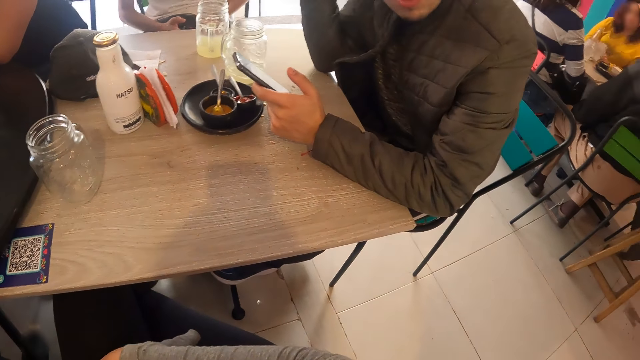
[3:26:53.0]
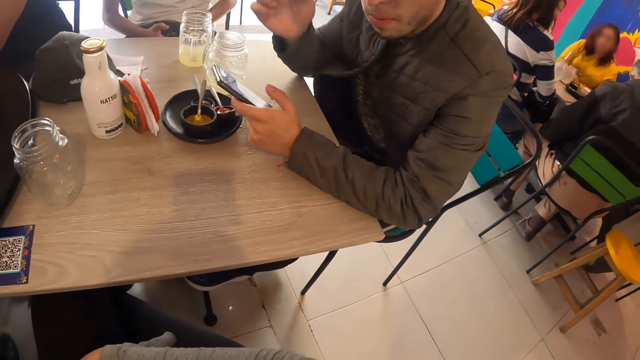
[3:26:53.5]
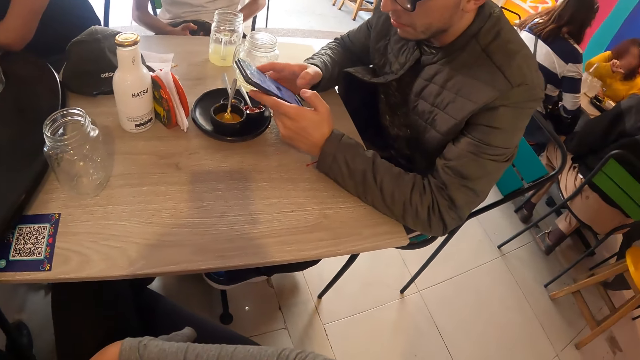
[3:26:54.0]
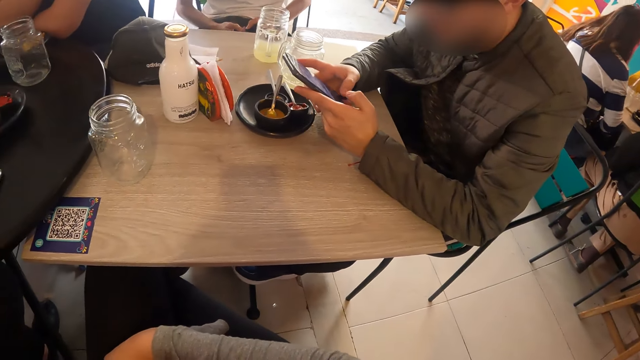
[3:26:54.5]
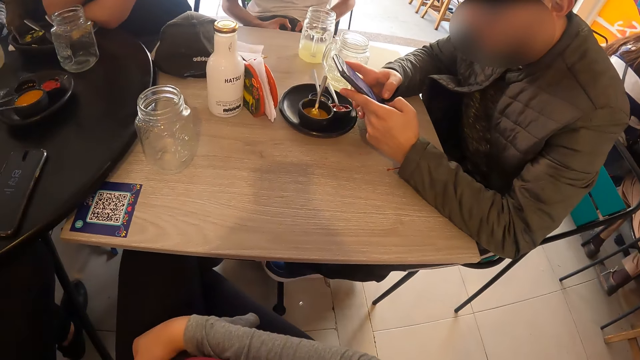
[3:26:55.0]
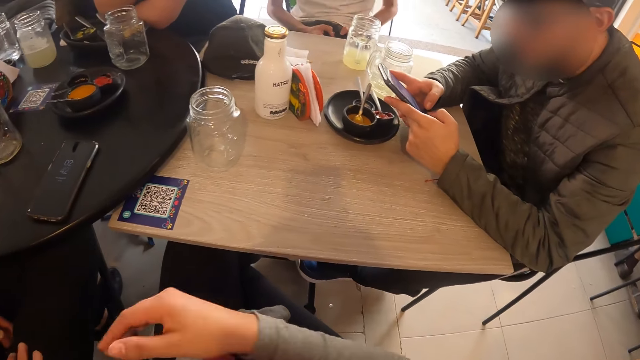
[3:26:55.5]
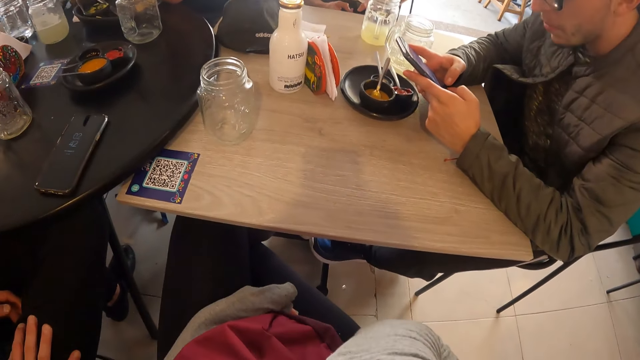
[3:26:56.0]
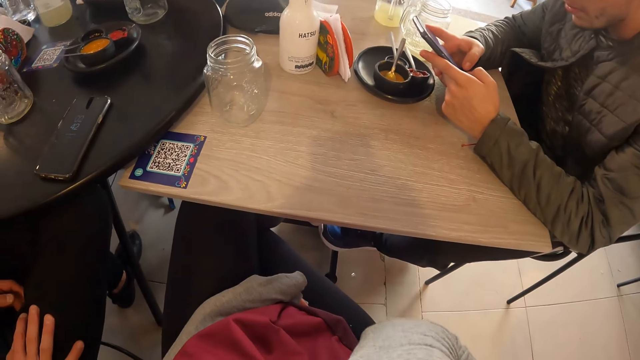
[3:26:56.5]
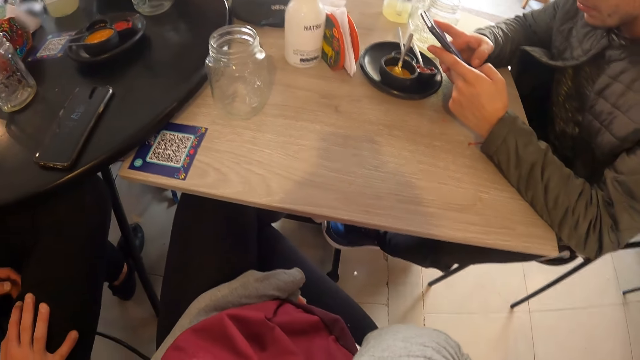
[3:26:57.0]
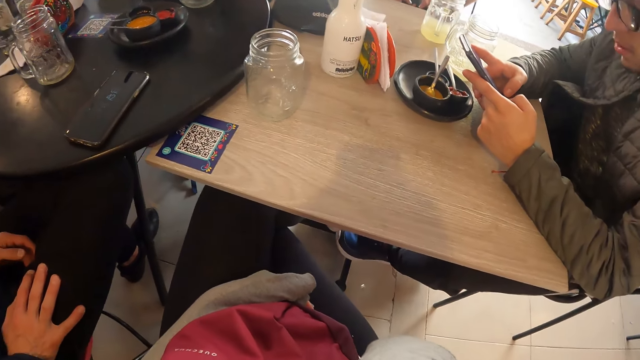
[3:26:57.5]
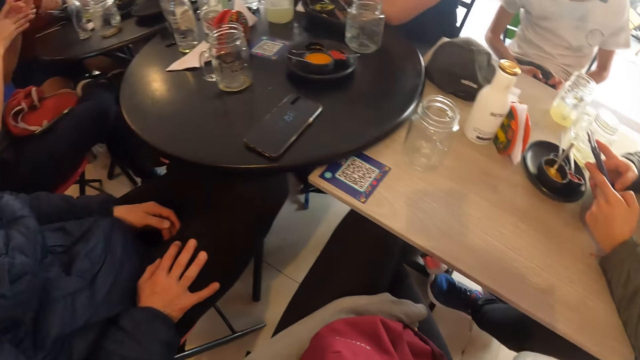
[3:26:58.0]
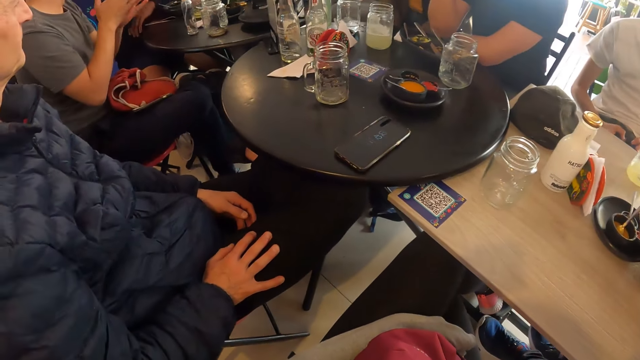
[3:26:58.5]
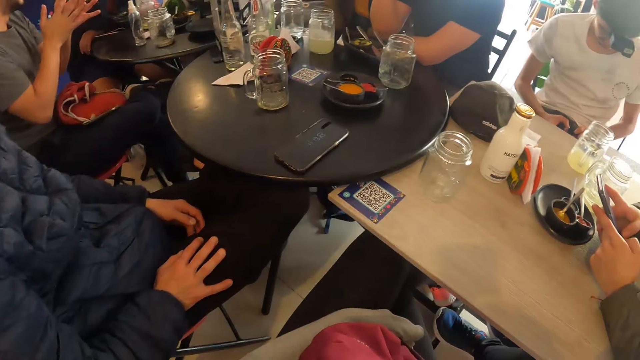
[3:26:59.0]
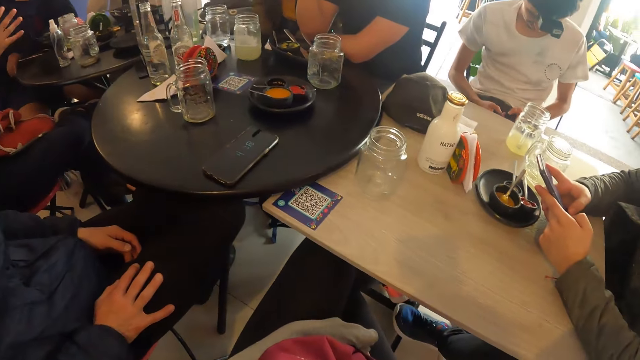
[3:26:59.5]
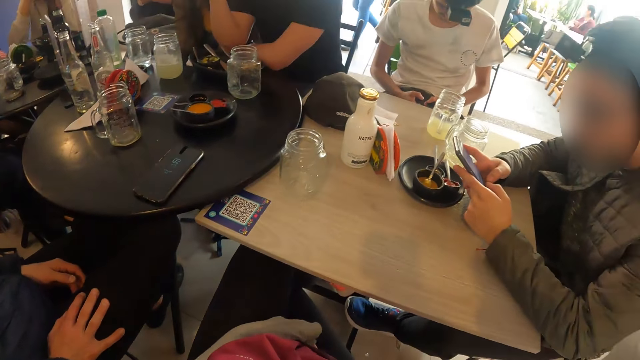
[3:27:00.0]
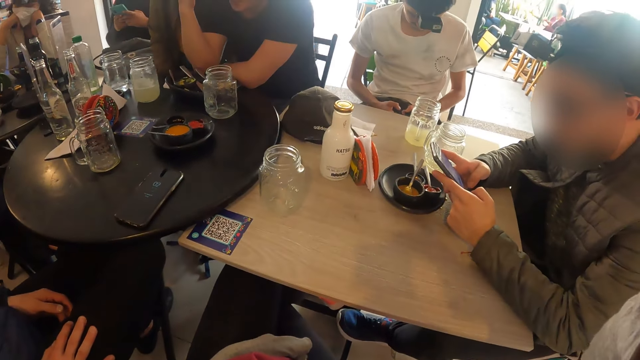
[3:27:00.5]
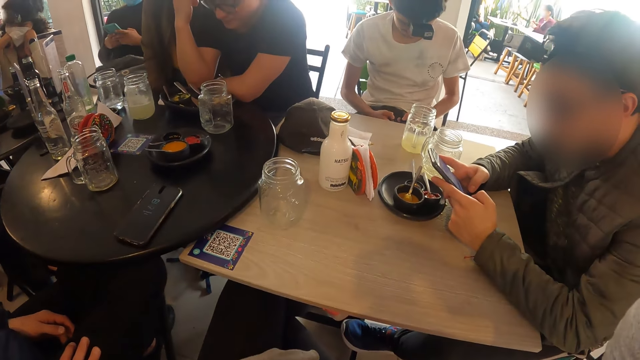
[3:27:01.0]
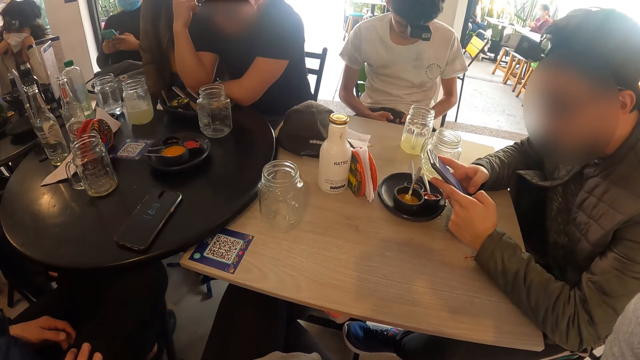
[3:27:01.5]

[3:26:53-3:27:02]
The man operates the phone with both hands. The camera wearer touches her neck with her right hand. Another man rubs his hands against each other.

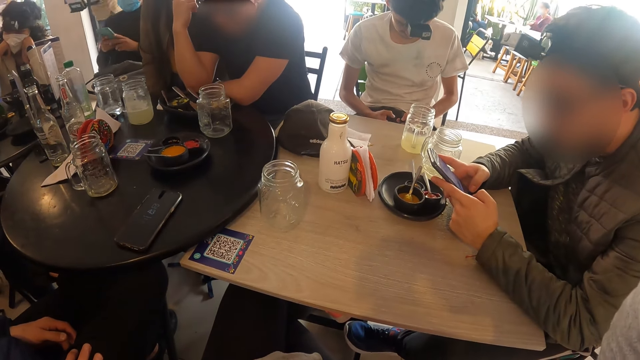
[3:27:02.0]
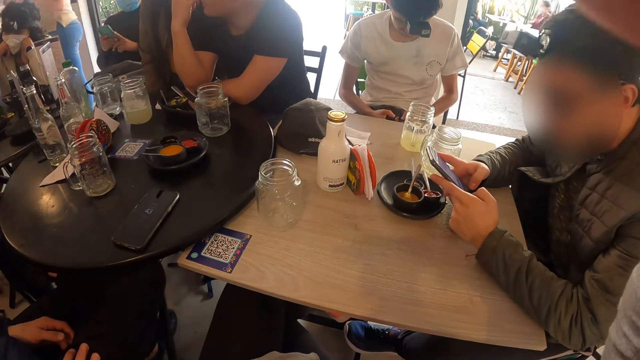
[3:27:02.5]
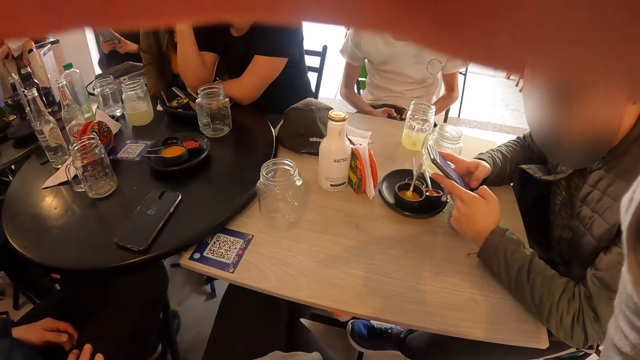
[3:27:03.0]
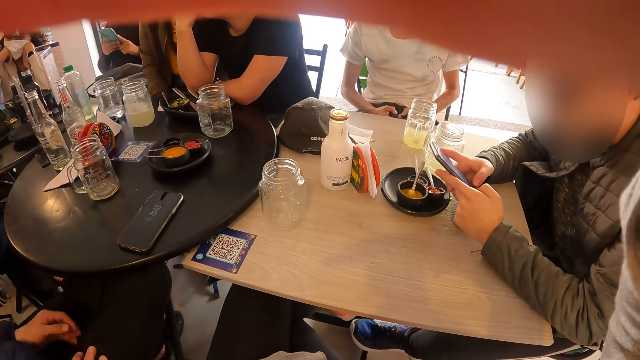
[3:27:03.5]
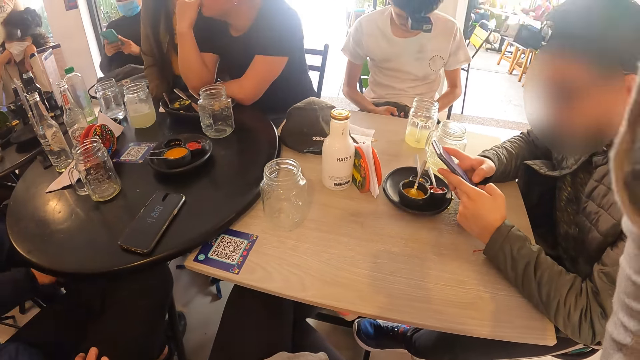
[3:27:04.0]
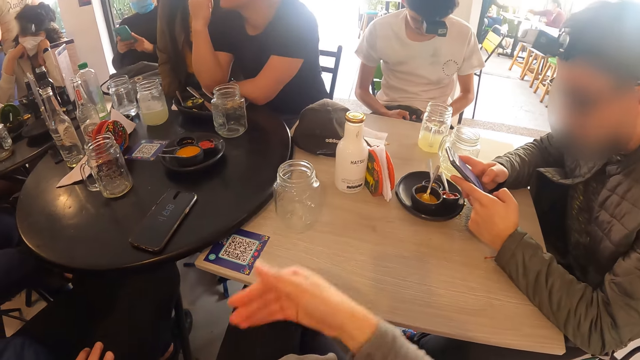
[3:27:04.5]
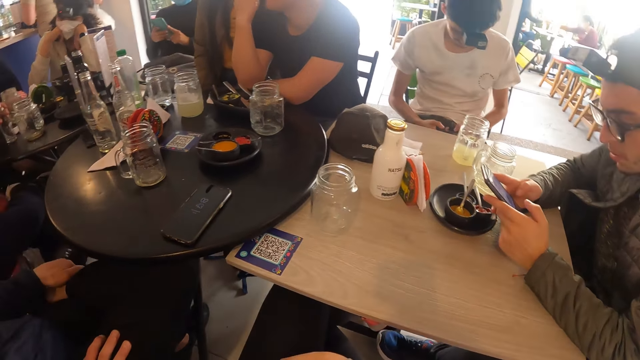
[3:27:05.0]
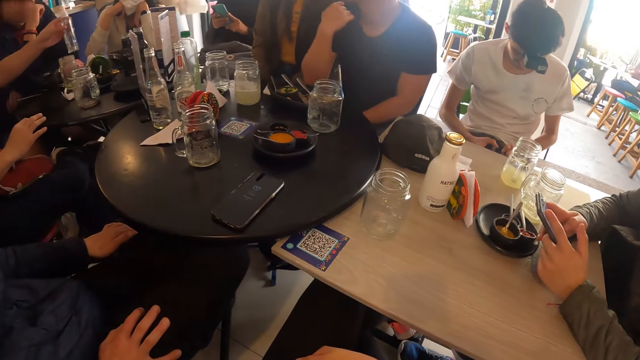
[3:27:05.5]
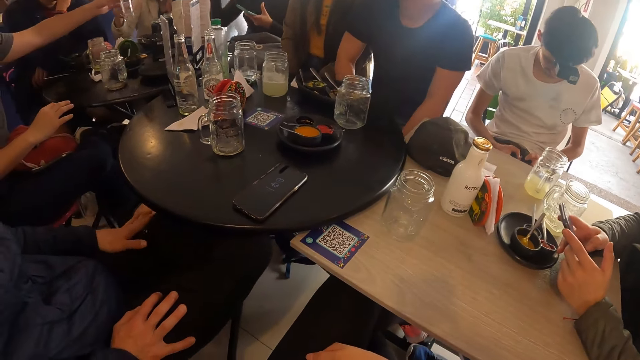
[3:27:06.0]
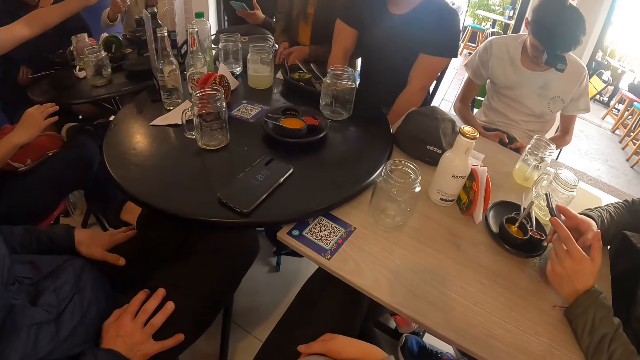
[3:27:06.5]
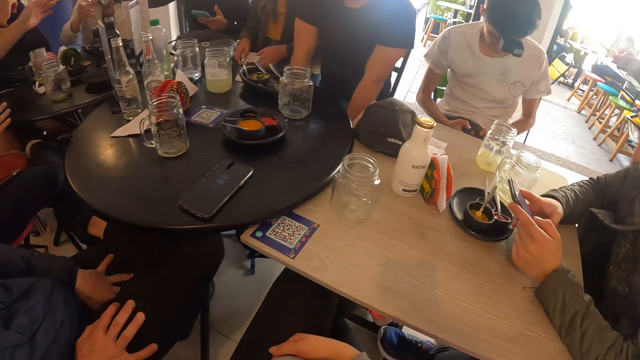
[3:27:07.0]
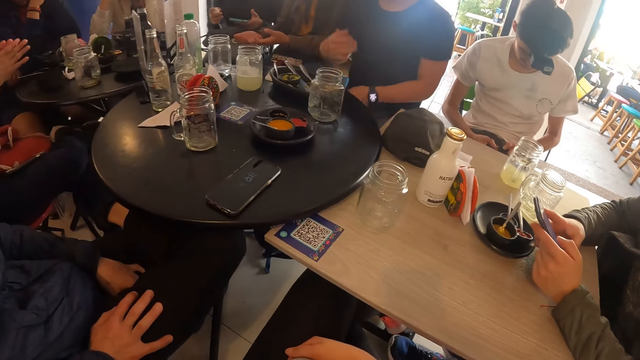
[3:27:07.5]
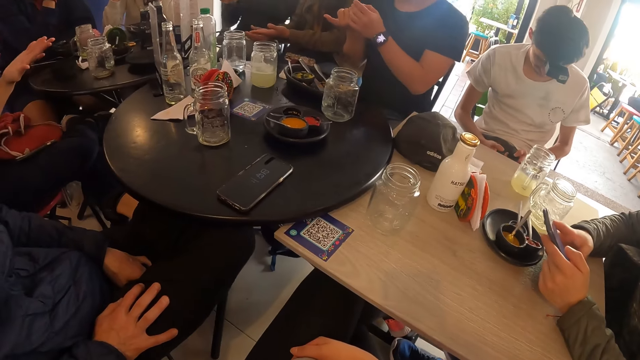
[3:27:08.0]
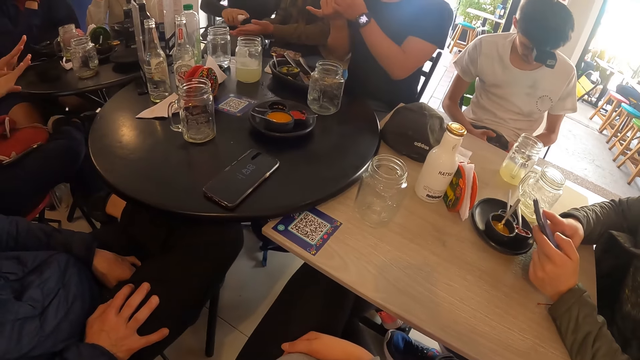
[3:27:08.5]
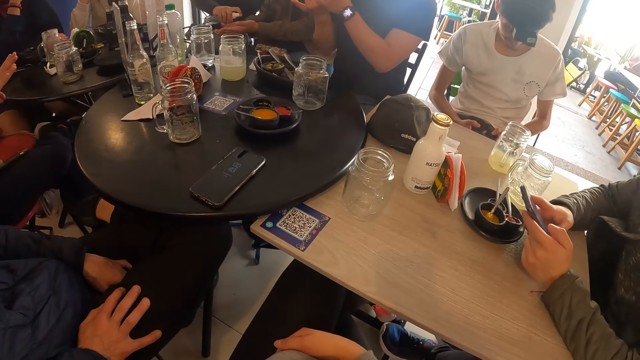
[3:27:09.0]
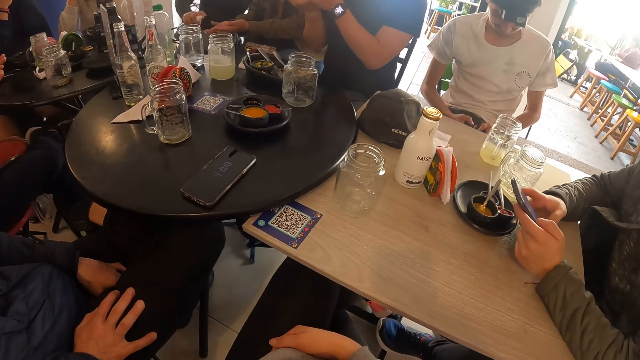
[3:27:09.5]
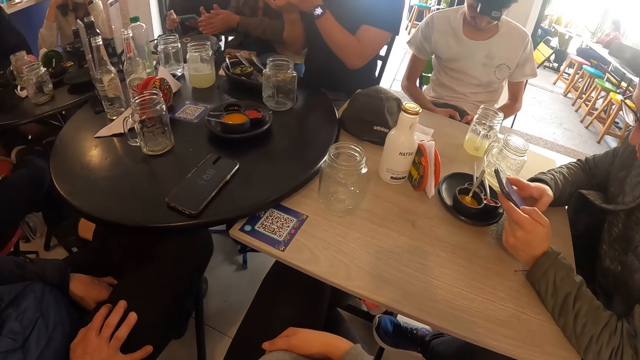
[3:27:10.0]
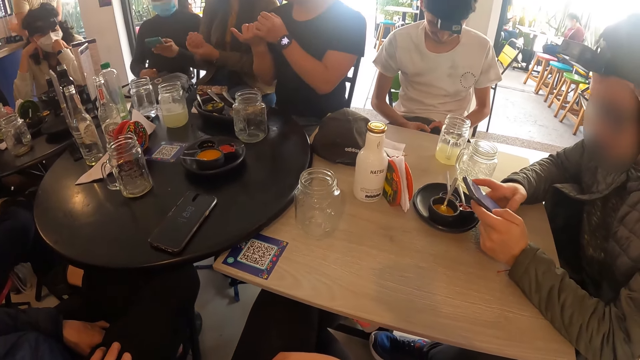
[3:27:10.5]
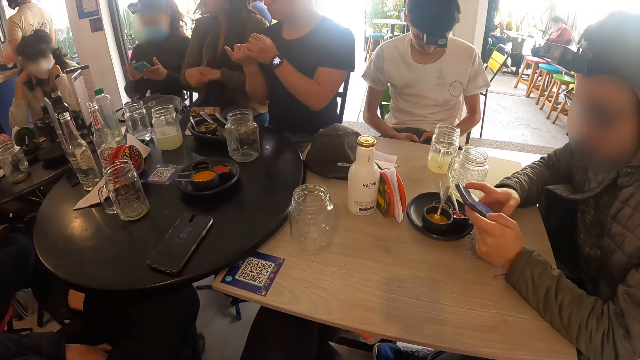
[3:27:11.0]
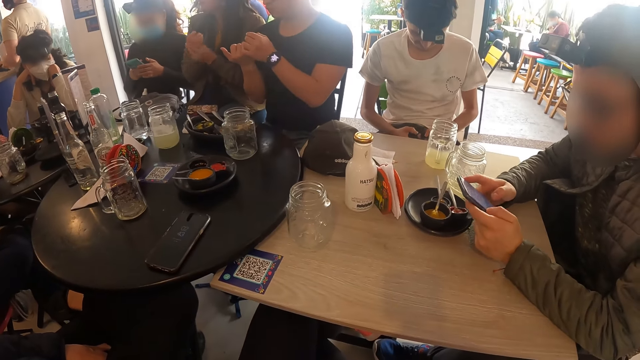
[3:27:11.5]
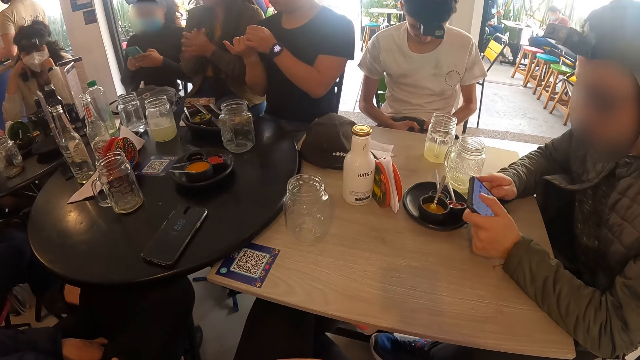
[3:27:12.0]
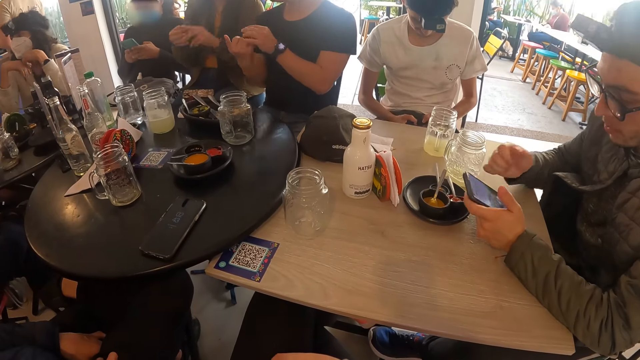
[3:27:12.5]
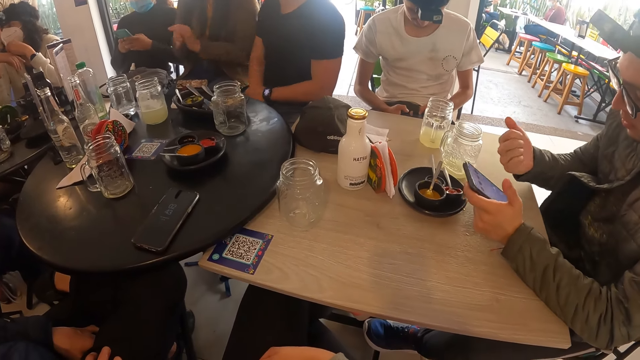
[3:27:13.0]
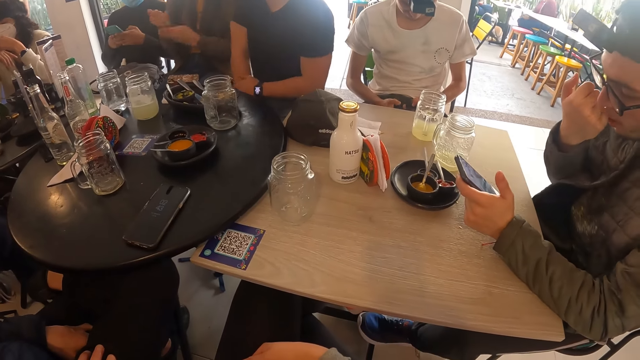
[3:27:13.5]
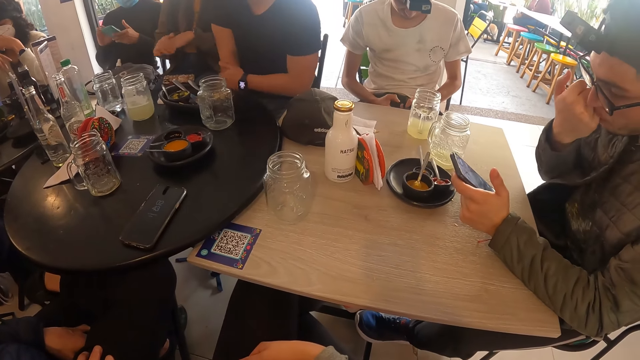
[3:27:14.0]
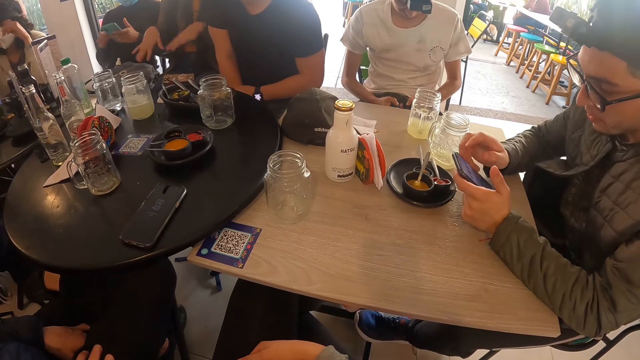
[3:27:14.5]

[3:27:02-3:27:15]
The camera wearer touches the camera on her head with her right hand. A man pulls his right leg with his left hand. Another man picks up a bottle from the table with his left hand and passes the bottle with his left hand to a woman. The woman collects the bottle from the second man with her right hand. Another woman collects the bottle from the first woman with her right hand. A third woman drops the phone on her lap with both hands. The first woman places her right hand on the table. A third man holds his right pinky finger with his left hand. The second woman pumps some liquid from the bottle in her right hand with her right hand into the hands of the third woman. The third woman rubs her hands against each other. The second woman puts the bottle in her right hand on her lap and operates the phone in her left hand with both hands. A fourth man licks his right pinky with his mouth. The third man rubs his right hand with his left hand. The first woman adjusts the camera on her head with both hands.
